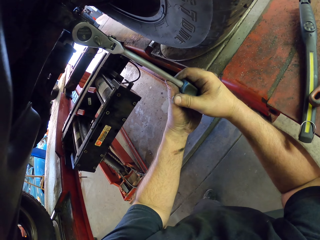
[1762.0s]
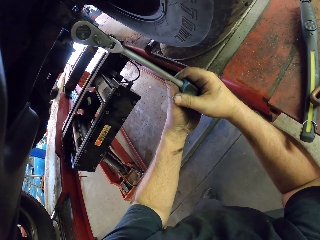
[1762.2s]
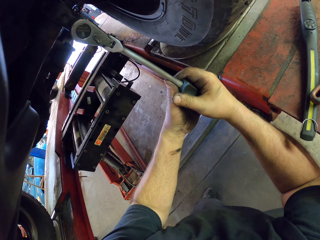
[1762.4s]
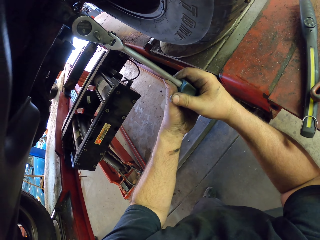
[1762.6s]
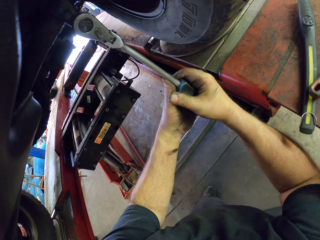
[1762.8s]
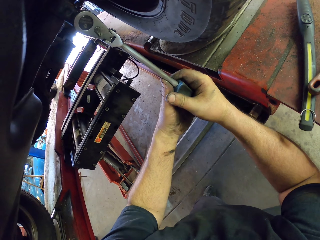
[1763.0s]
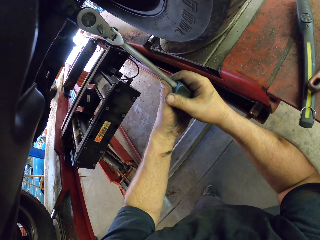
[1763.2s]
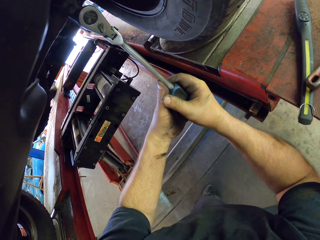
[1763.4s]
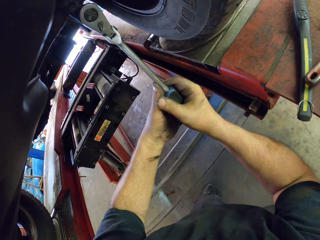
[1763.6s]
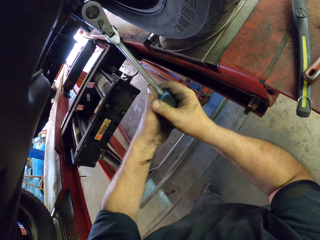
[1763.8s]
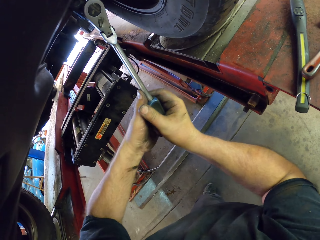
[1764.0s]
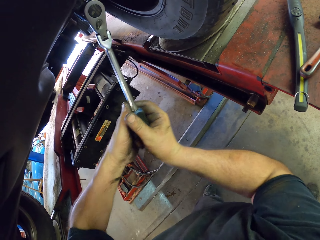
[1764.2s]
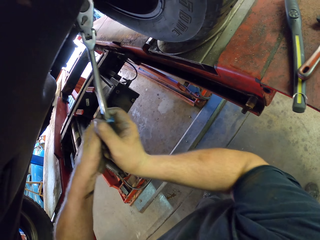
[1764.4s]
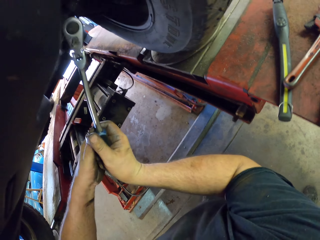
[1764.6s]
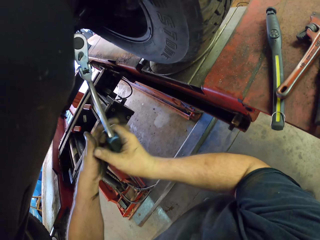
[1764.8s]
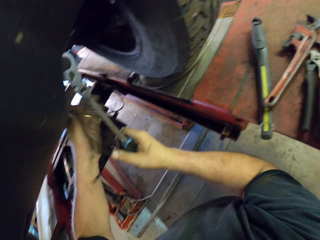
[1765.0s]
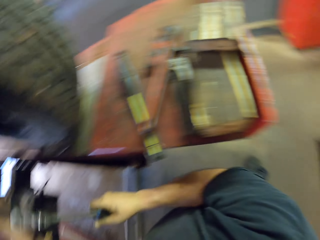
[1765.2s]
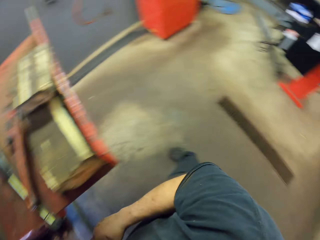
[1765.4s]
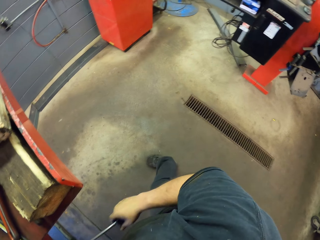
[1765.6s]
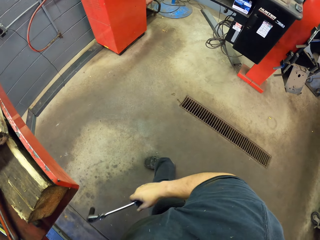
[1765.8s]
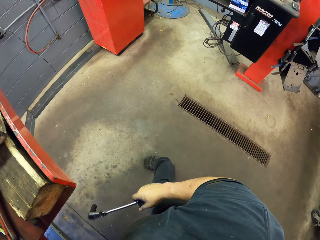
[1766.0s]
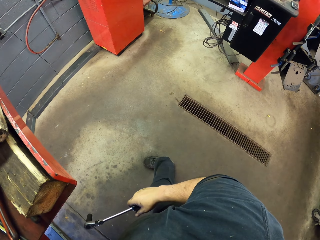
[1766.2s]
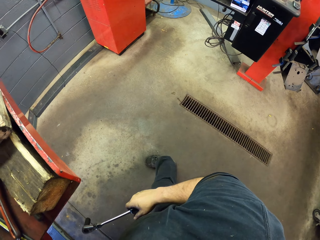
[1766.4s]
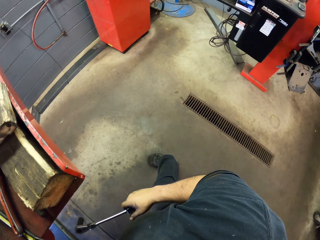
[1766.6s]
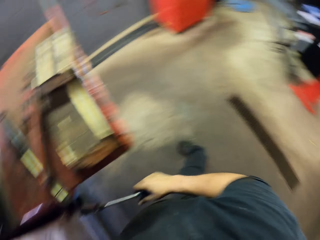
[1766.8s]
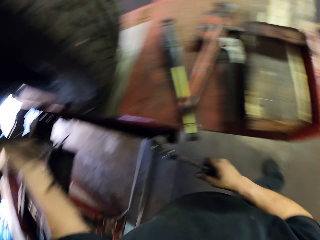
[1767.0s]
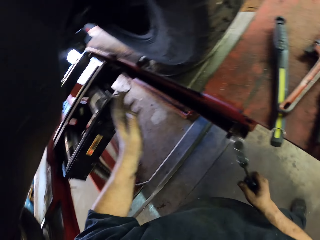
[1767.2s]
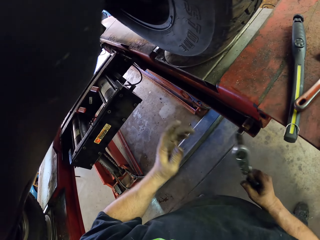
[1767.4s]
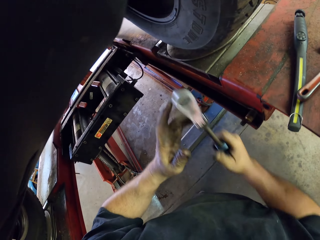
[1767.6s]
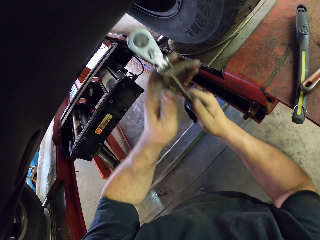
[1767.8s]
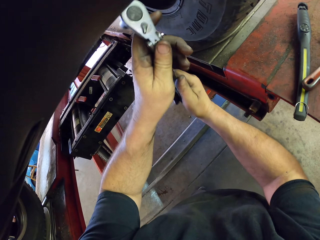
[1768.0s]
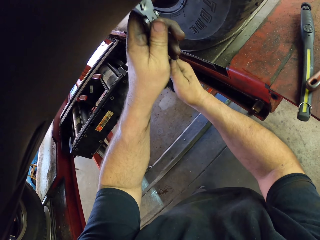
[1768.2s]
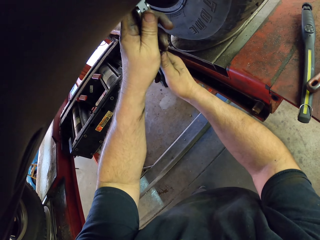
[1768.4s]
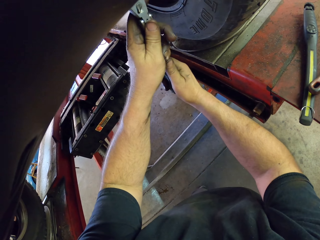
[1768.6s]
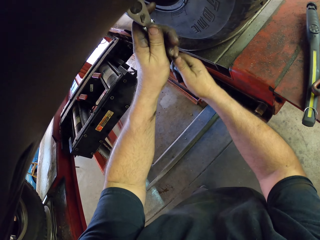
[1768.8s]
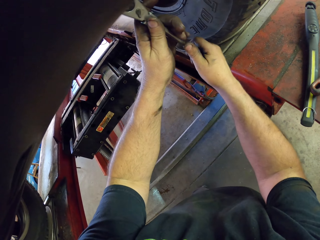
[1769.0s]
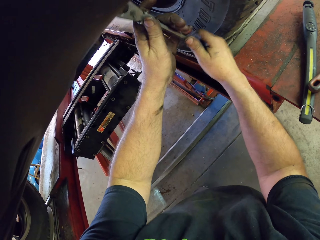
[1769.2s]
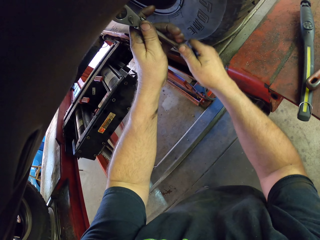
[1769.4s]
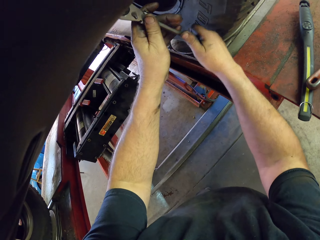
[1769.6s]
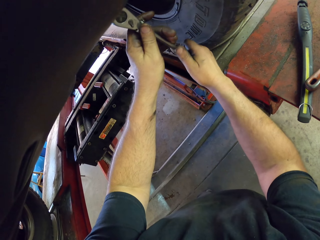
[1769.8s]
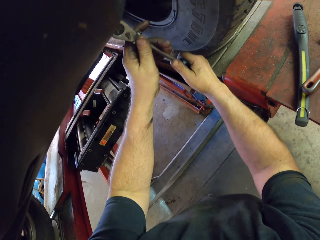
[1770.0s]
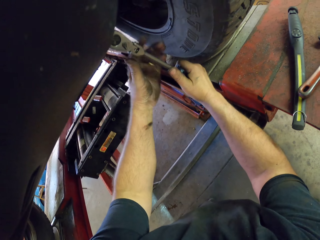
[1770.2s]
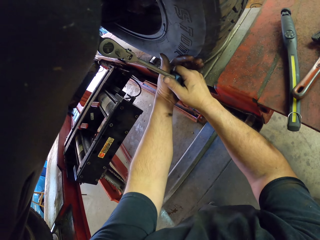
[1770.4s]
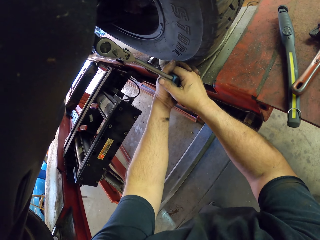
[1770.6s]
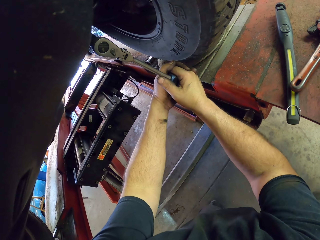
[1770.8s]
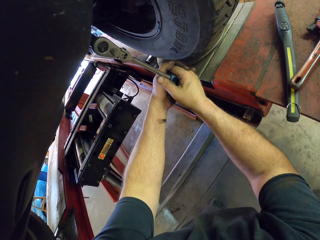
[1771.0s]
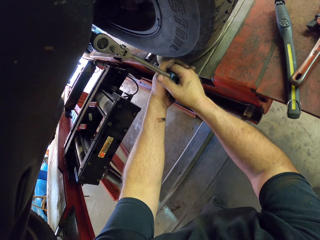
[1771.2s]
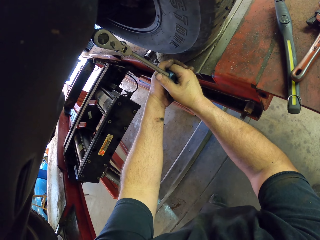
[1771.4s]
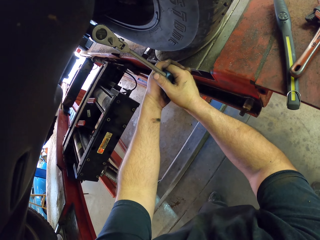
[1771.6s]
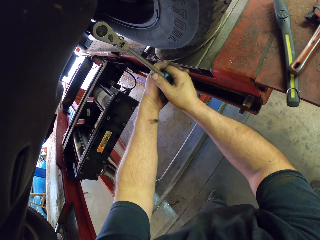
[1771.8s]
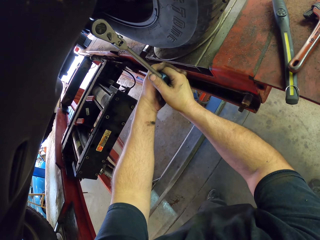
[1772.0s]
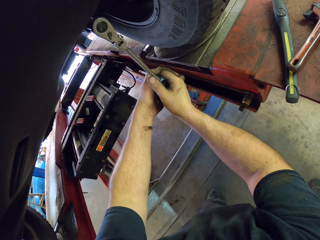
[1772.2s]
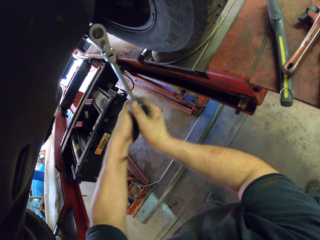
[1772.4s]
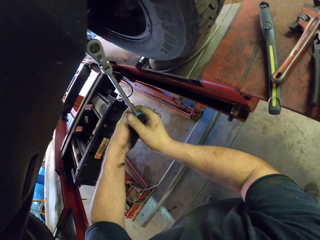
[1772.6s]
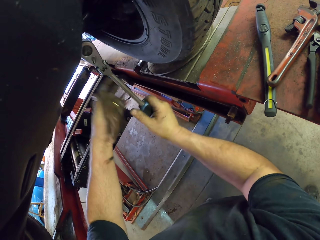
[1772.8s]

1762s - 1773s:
The camera wearer tightens nuts with a ratchet spanner. They look around. They put the hand down. They lift up the scaffold spanner. They tighten nuts with the ratchet spanner. They fix the wheel hub.

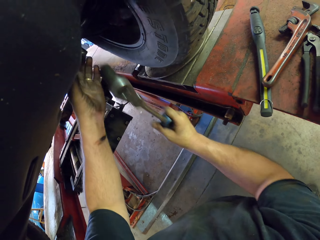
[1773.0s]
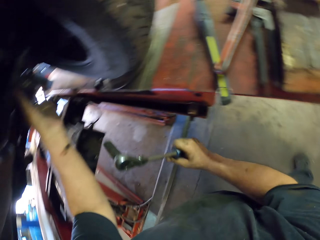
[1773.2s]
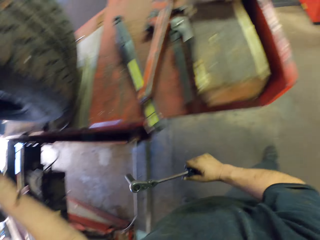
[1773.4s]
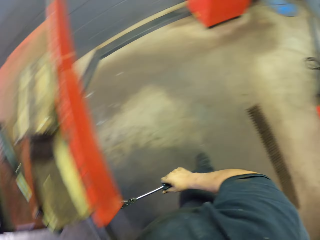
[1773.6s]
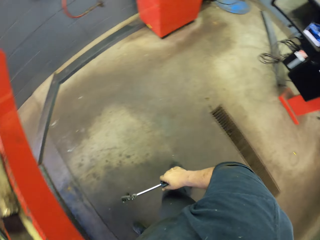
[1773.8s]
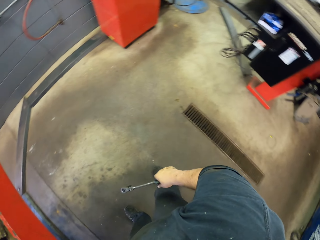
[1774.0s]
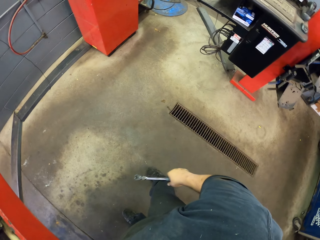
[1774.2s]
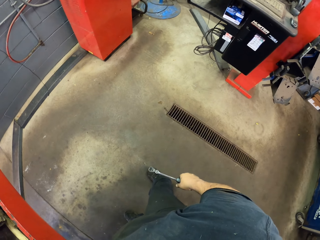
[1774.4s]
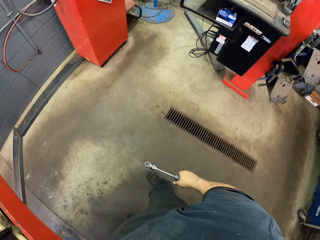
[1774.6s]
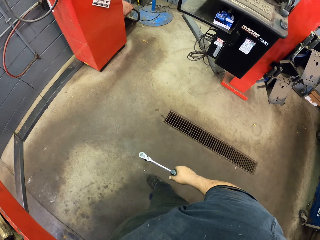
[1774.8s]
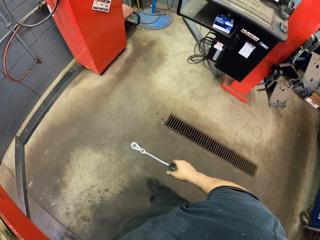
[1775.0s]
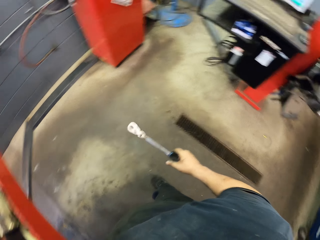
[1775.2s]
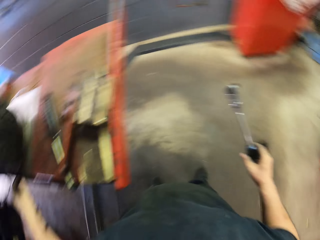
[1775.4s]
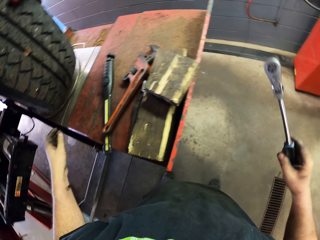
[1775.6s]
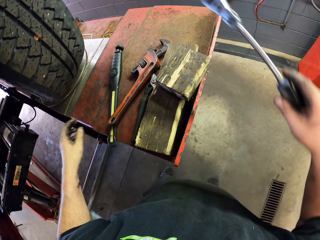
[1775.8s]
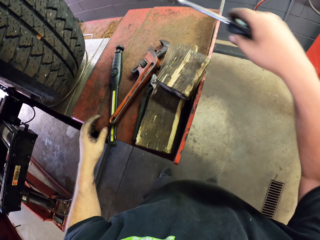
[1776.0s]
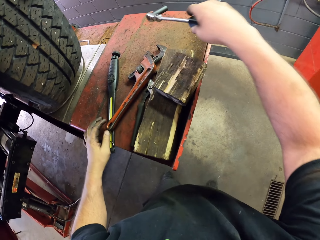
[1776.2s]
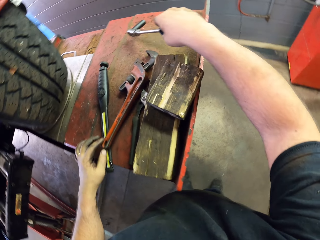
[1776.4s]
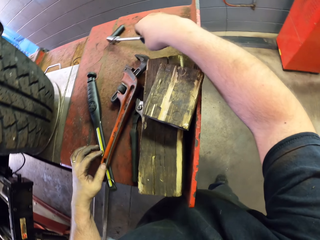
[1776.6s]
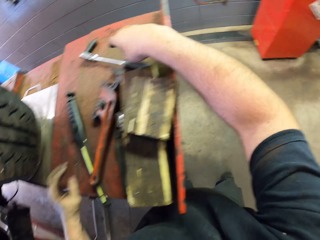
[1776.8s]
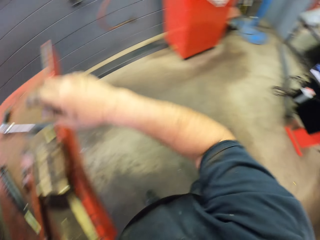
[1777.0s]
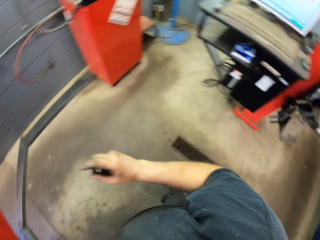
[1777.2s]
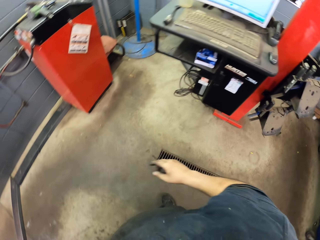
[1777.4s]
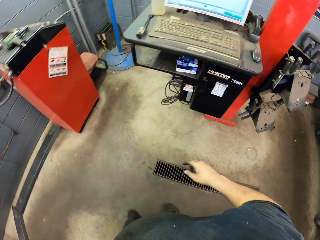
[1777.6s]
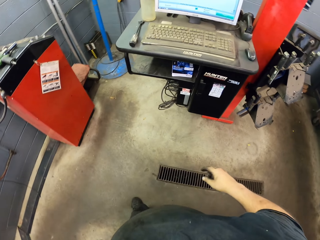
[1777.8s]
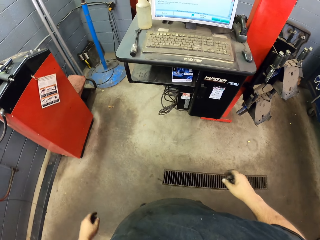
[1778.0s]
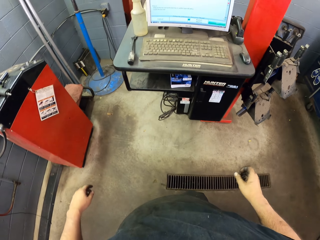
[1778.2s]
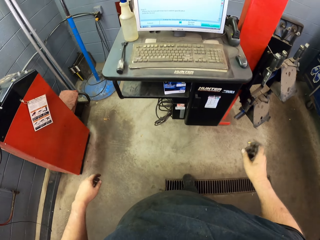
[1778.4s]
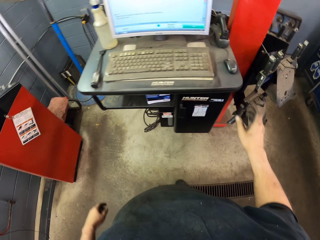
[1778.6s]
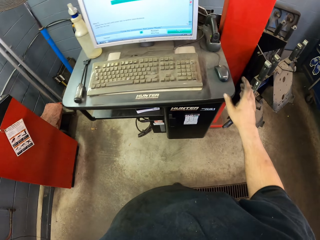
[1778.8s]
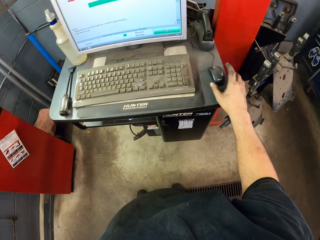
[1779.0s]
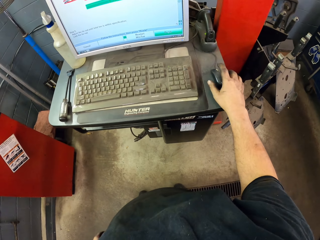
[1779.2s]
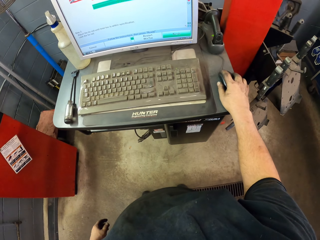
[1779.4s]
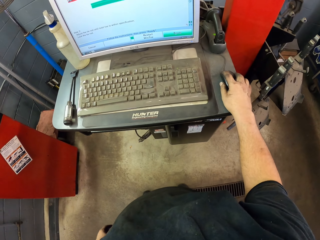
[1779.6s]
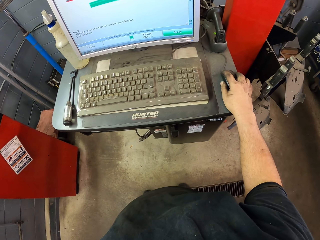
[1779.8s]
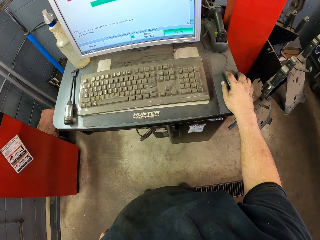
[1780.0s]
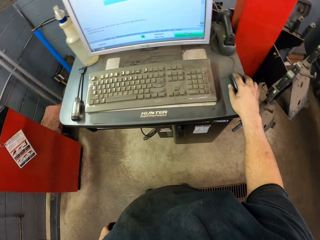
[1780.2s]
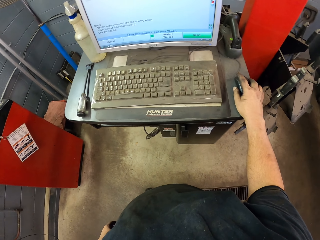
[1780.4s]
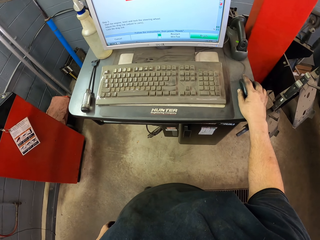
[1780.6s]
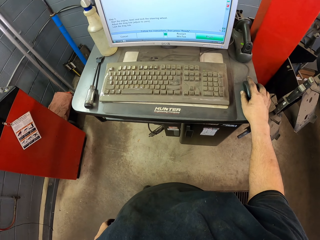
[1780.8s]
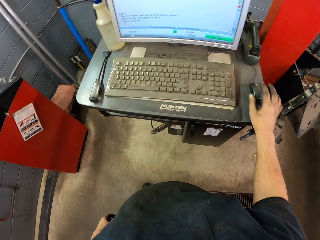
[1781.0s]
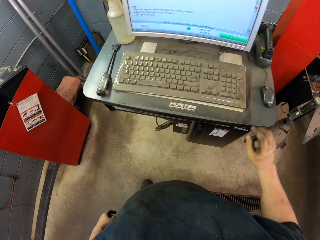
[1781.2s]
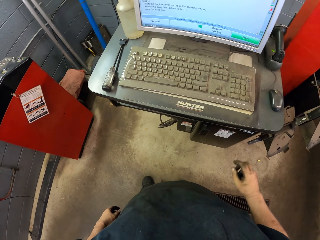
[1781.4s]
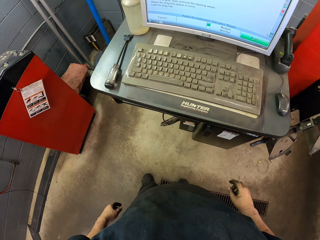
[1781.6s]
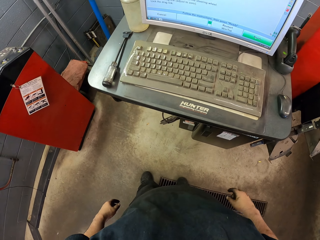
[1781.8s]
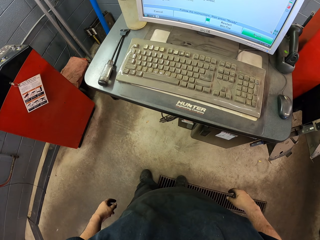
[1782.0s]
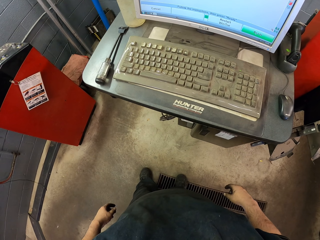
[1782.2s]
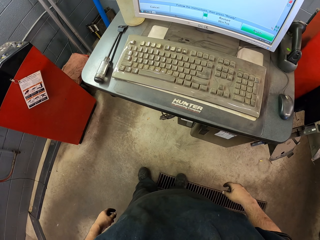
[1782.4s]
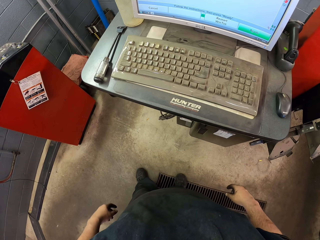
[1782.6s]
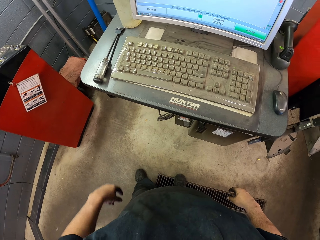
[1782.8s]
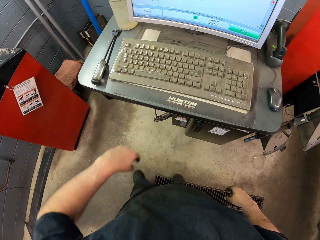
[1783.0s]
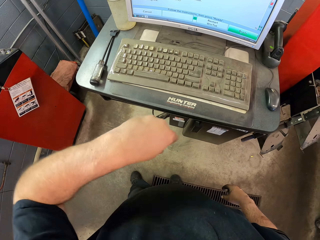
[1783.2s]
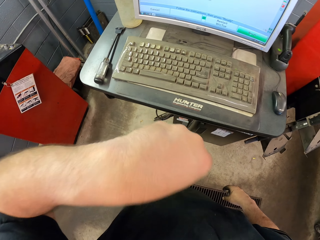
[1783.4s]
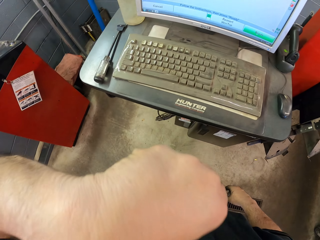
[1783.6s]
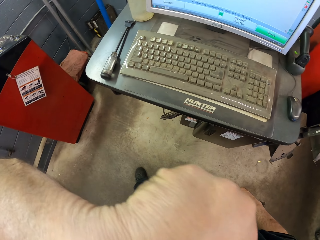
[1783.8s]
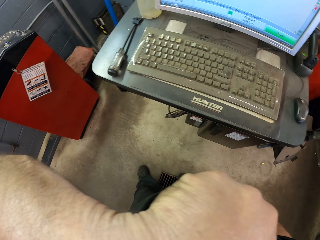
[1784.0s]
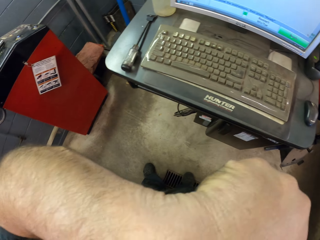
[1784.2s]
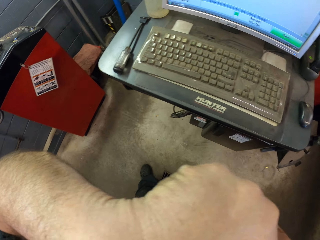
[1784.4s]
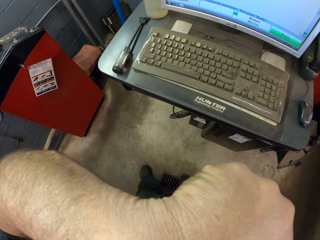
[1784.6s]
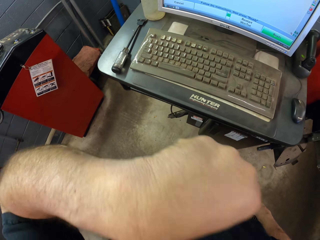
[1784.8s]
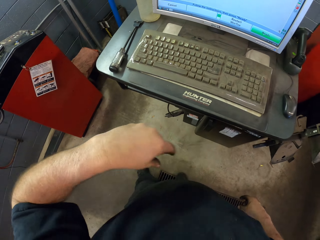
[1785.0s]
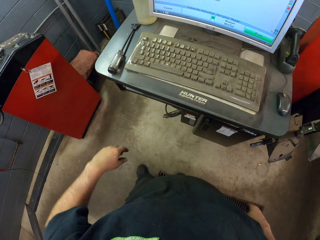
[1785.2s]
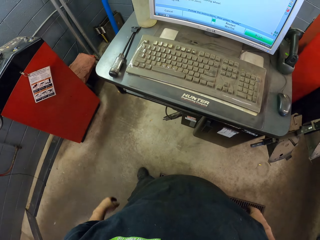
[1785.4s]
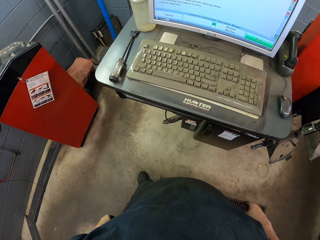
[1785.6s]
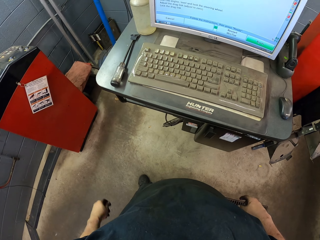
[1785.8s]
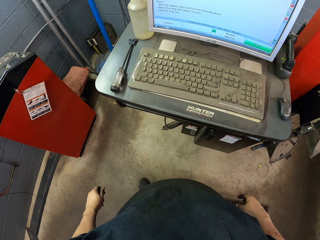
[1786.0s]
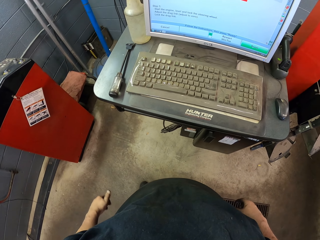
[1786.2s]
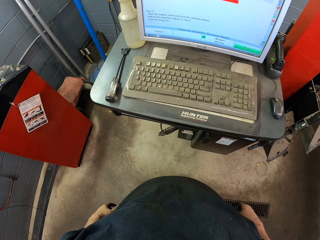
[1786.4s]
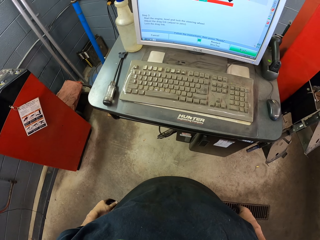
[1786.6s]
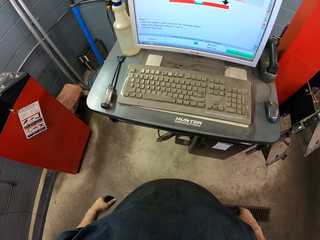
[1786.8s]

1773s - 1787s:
The camera wearer puts the hand down. He looks around. He puts the scaffold spanner down. He puts the hand down. He moves around the garage. He holds the mouse. He touches the mouse. He scrolls the computer. He clicks the mouse. He removes his hand from the mouse. He lifts up the hand. He rubs his nose. He puts the hand down.
